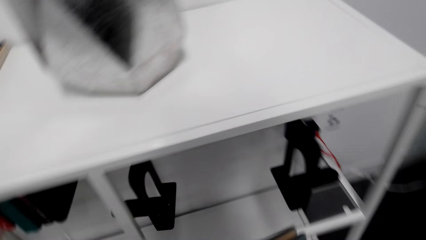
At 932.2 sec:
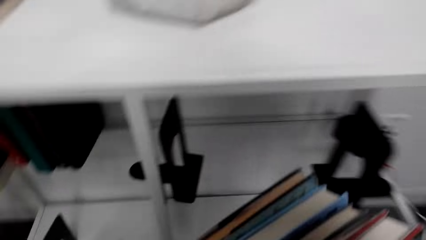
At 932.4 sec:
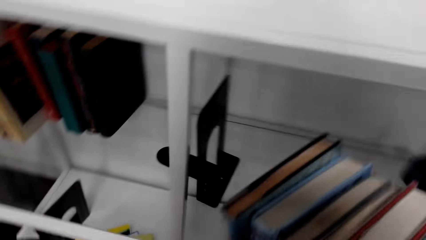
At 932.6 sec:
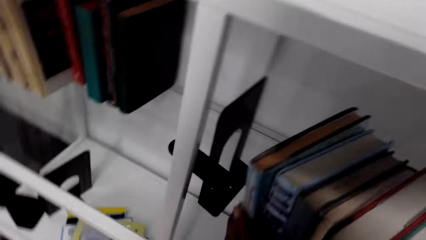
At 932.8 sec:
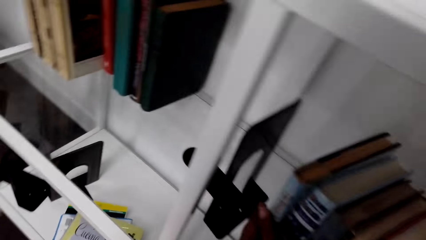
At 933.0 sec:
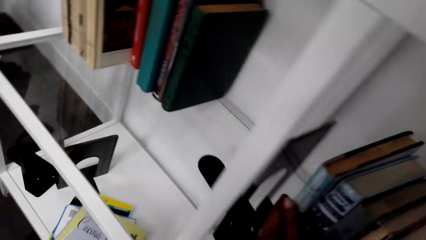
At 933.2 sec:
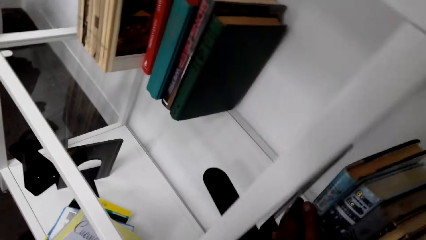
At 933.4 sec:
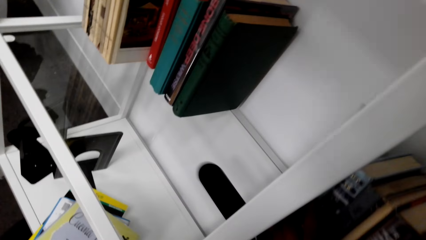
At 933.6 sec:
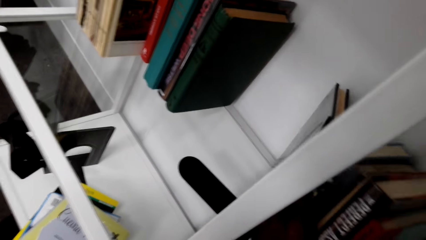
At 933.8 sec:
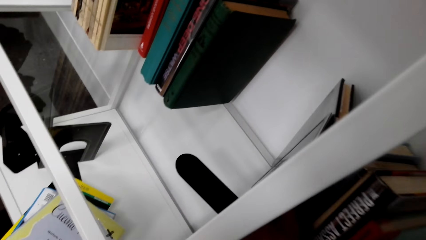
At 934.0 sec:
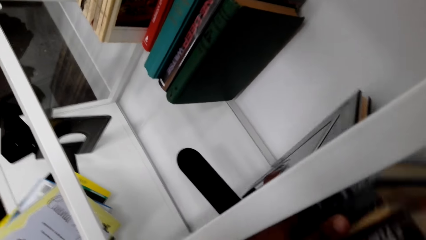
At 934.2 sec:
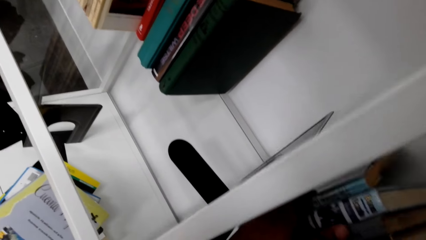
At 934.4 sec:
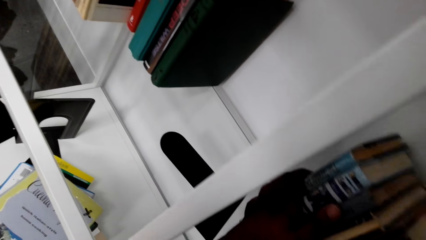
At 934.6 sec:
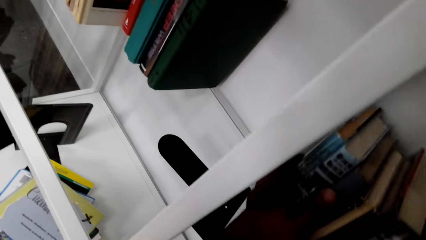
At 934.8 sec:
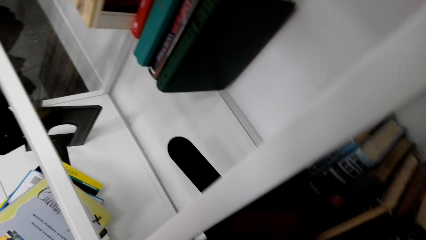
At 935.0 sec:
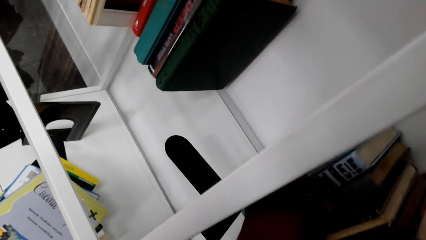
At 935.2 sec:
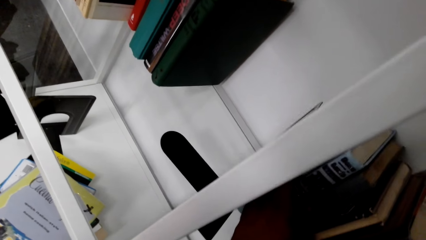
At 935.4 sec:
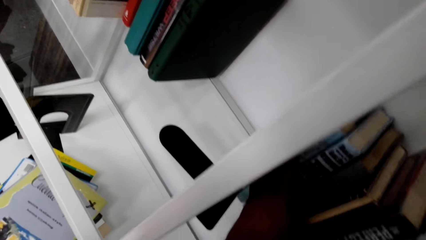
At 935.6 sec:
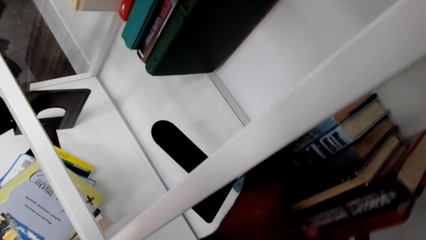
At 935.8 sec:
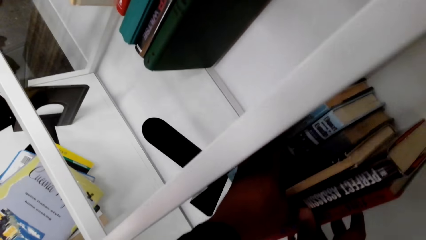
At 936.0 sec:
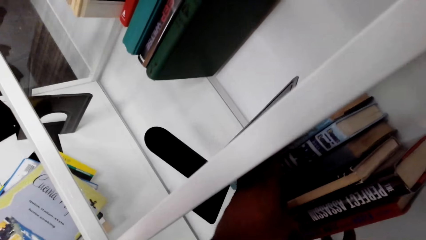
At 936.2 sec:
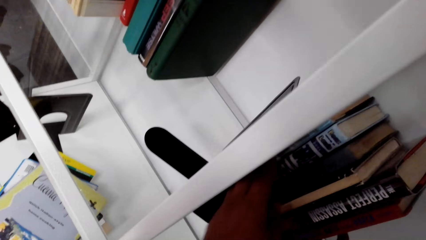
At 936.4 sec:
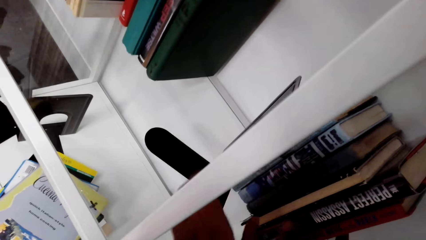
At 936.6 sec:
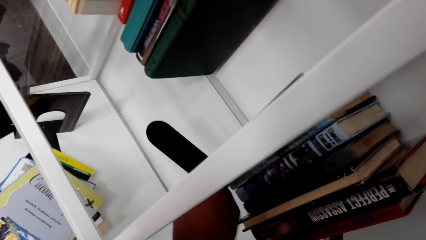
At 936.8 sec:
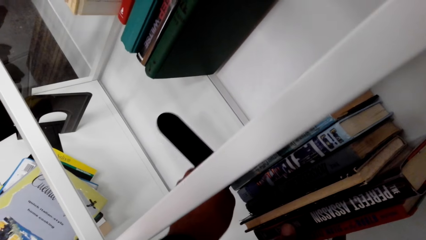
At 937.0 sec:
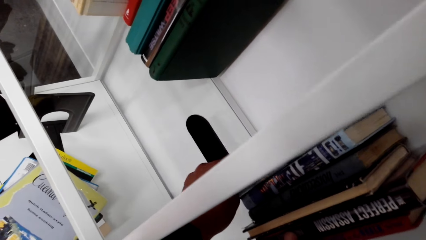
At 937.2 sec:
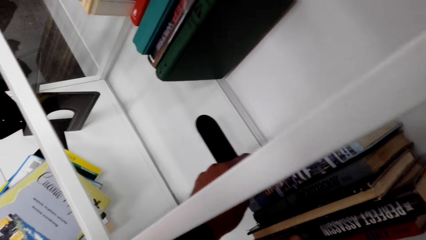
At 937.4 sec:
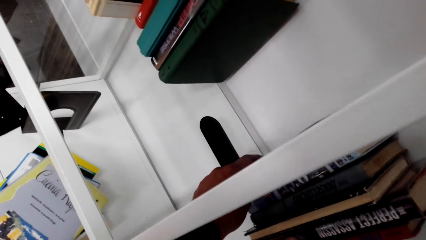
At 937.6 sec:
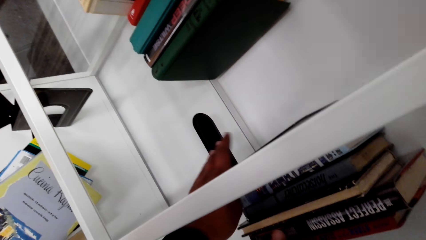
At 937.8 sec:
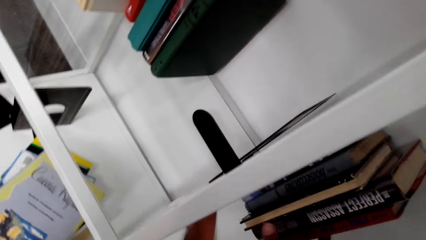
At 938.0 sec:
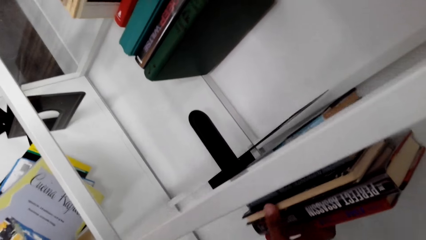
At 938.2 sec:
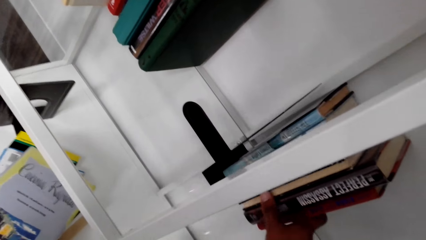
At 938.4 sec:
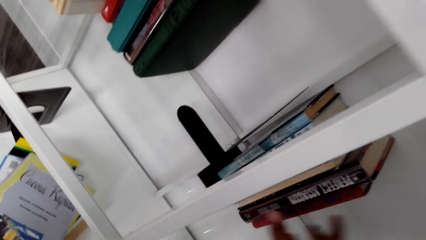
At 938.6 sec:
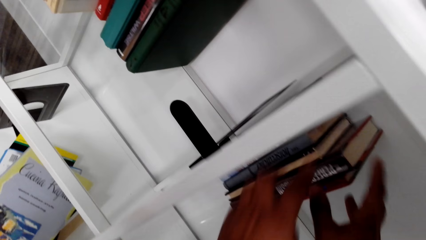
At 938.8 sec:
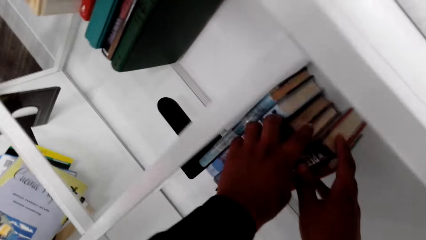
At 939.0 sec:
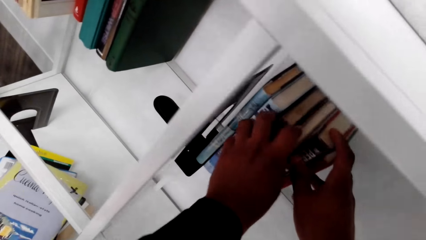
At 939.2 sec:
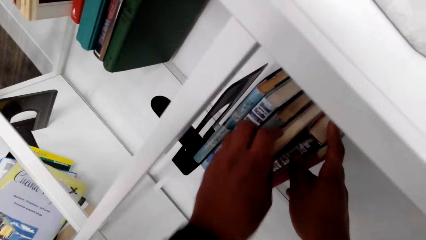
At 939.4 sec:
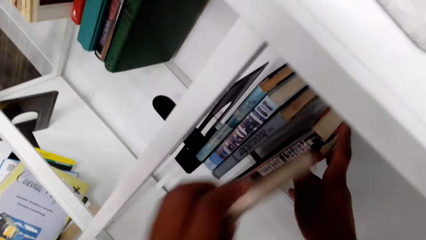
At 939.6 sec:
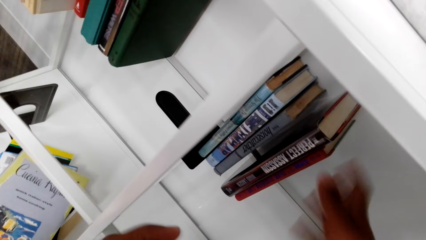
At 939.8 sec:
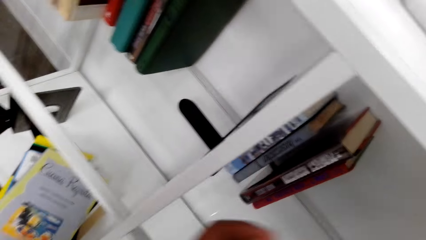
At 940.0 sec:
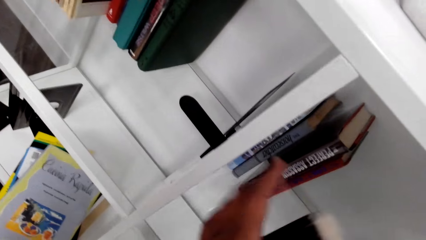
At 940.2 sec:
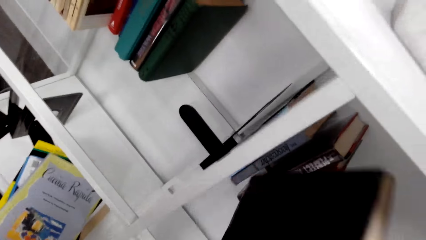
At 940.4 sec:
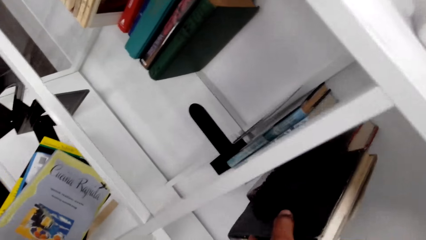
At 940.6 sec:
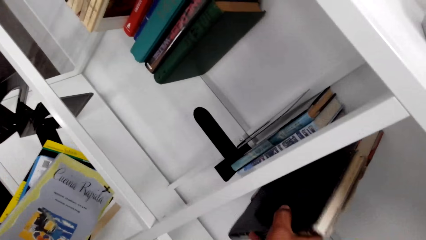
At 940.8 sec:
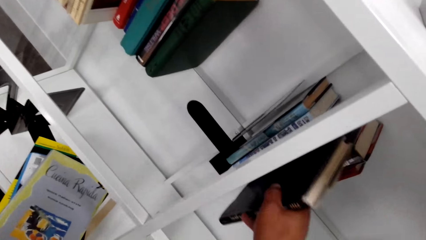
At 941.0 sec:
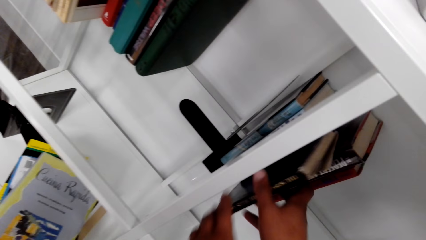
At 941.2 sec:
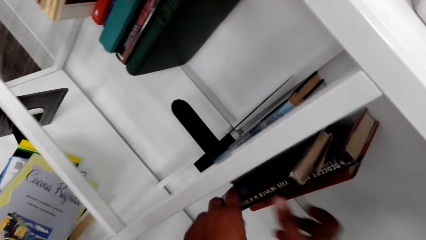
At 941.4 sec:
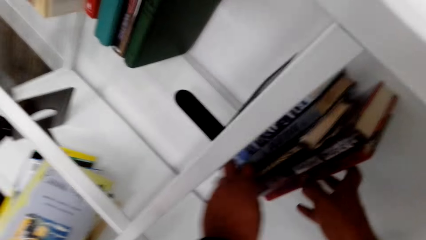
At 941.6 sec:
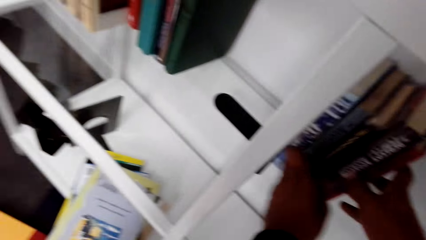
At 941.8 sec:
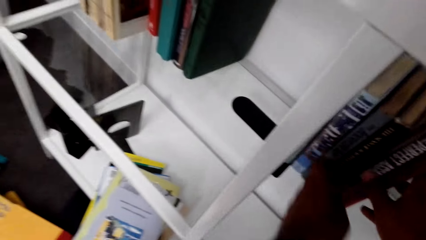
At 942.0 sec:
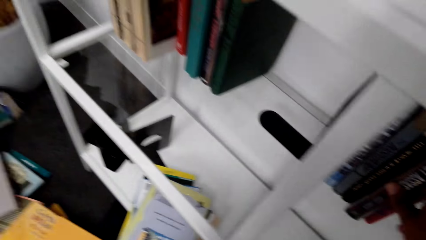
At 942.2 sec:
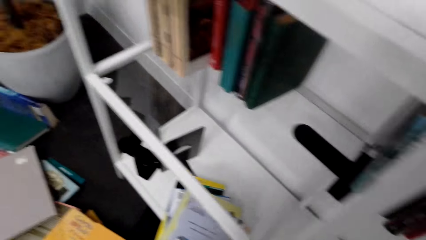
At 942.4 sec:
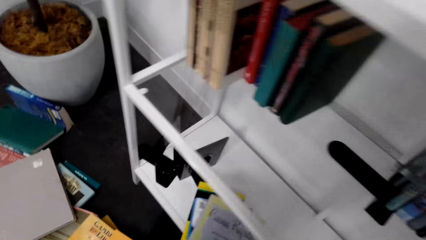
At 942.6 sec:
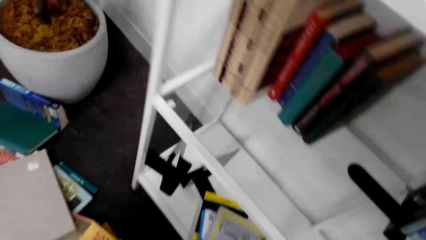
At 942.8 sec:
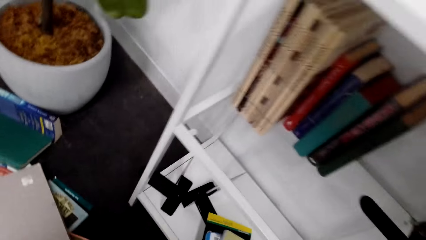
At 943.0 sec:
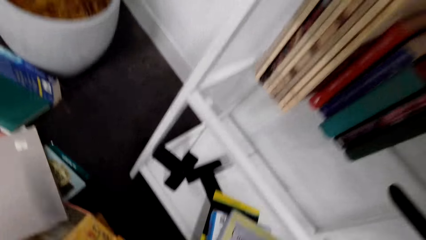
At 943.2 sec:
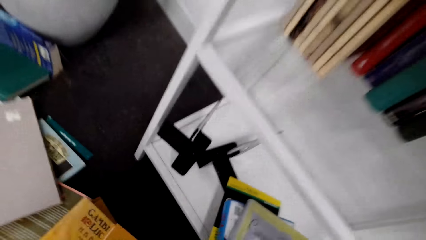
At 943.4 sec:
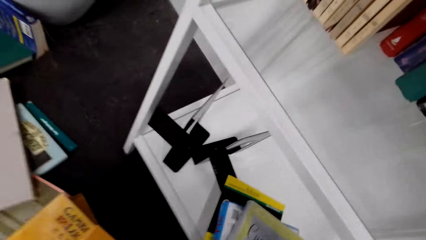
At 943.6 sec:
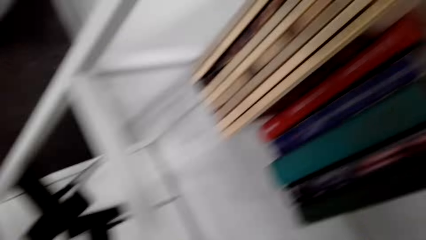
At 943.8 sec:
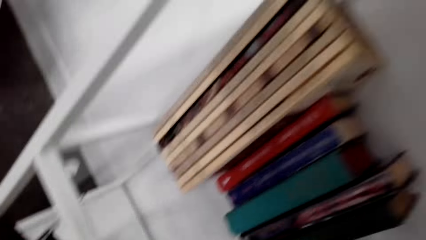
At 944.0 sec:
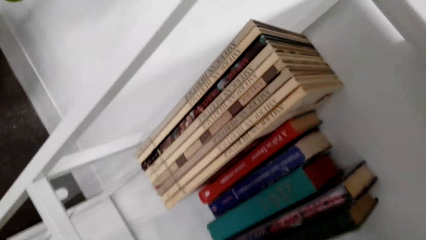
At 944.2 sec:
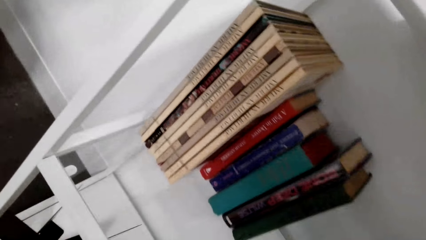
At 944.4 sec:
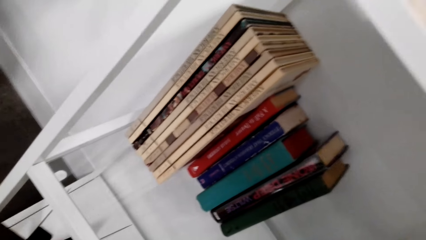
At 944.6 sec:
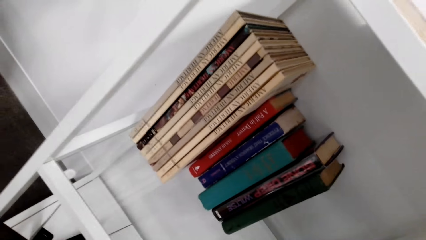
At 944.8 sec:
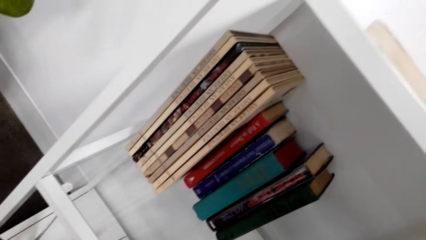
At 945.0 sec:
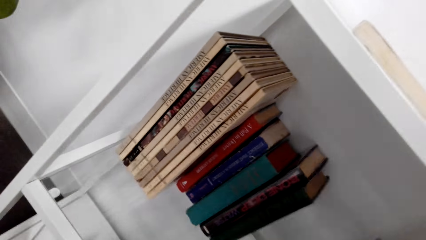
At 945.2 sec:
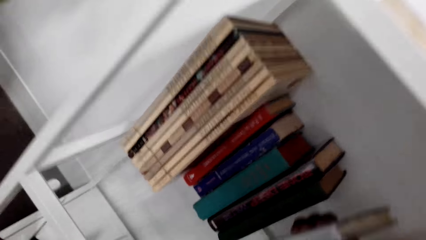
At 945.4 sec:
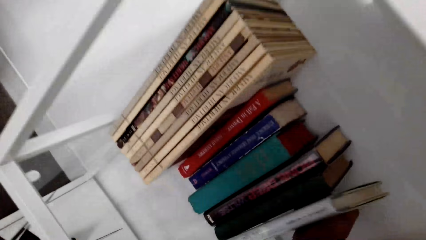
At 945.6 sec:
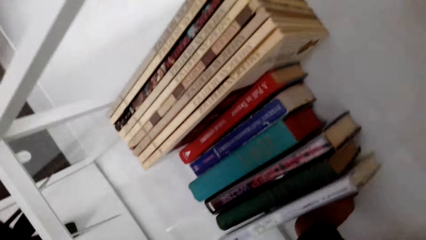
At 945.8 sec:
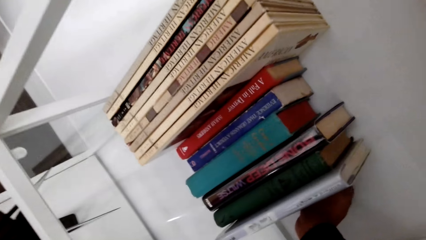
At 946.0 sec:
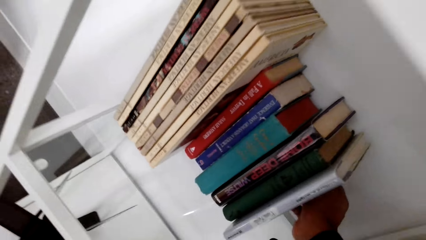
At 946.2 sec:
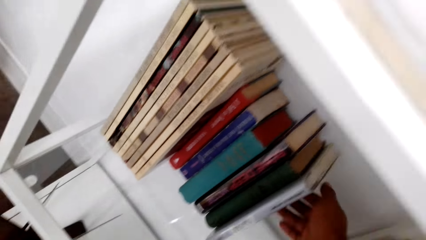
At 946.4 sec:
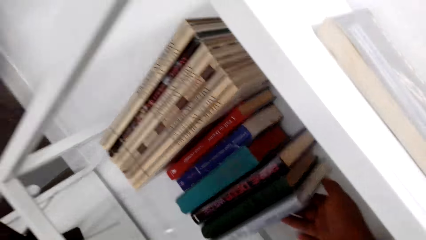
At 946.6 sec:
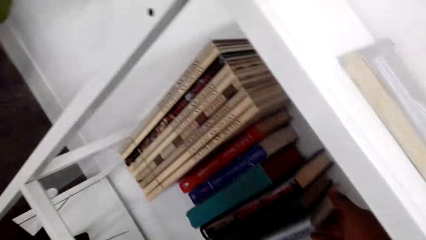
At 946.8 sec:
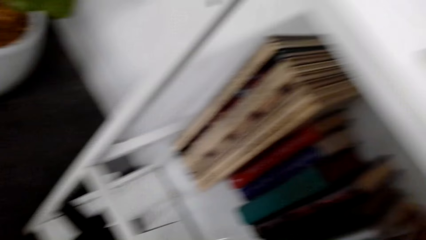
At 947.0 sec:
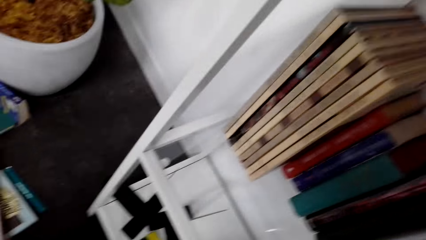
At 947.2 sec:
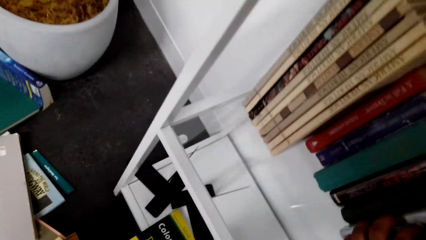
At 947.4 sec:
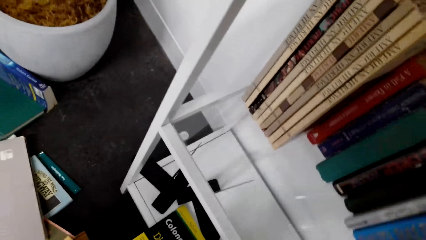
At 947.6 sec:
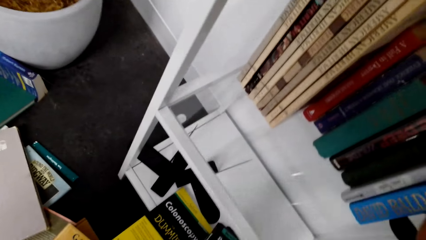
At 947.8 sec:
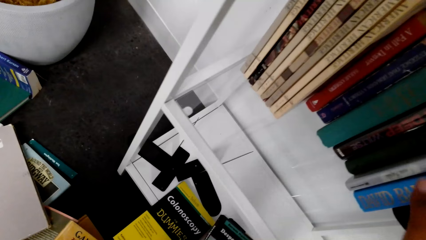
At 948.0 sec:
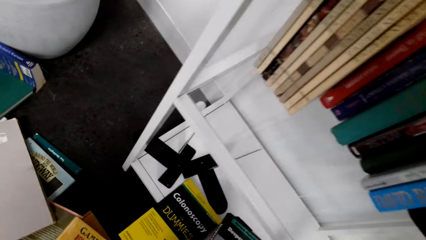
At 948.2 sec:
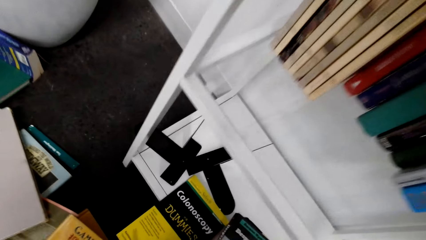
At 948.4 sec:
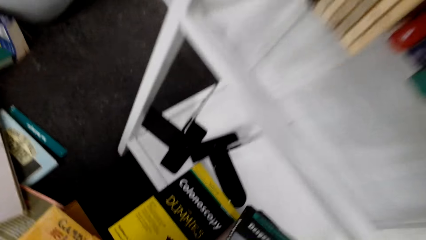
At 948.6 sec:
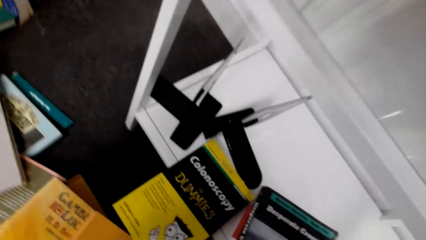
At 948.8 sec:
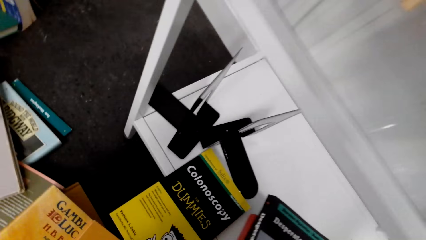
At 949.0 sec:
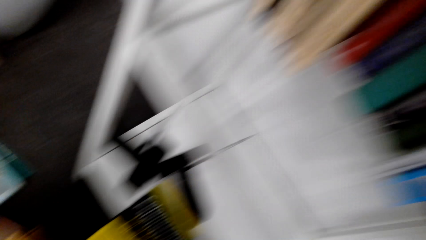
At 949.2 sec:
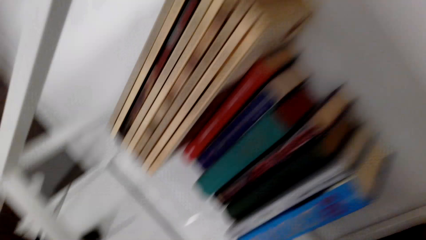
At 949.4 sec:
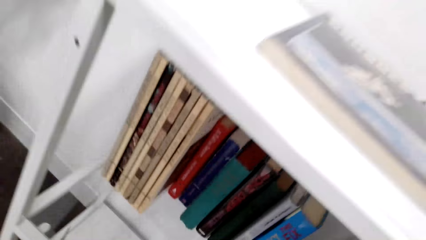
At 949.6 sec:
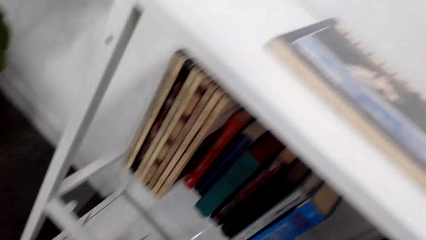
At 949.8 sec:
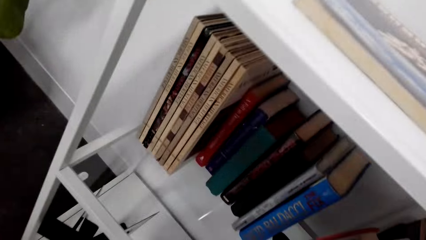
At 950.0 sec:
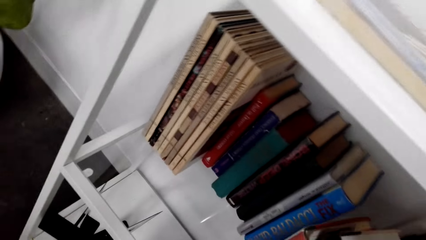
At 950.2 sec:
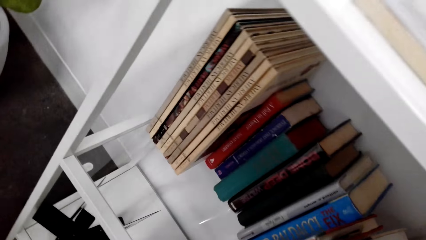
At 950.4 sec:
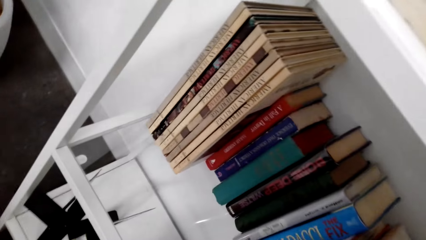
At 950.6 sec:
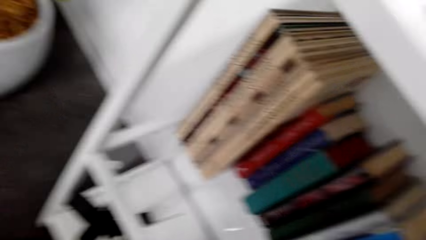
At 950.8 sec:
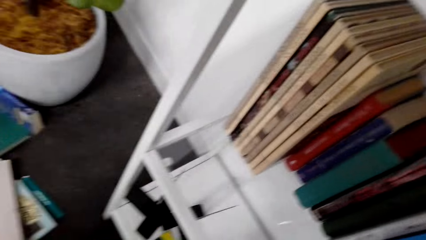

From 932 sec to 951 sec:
The camera wearer puts the books on the shelf. They move something. They remove a book. They insert the book on the shelf. They pick up a book. They look around. They drop the book. They look around. They pick up a book. They look around.
